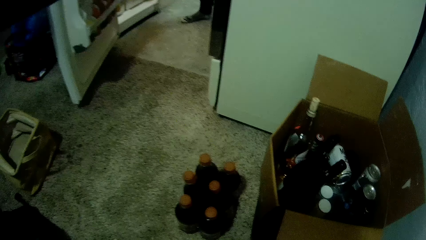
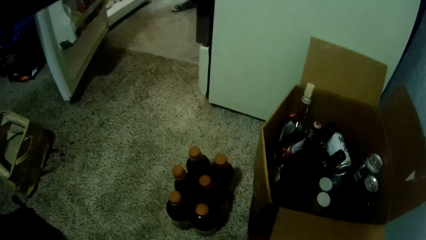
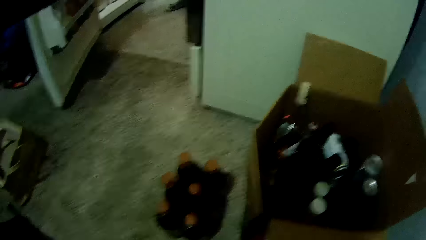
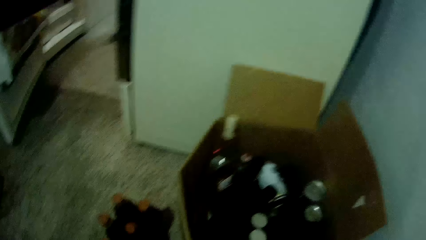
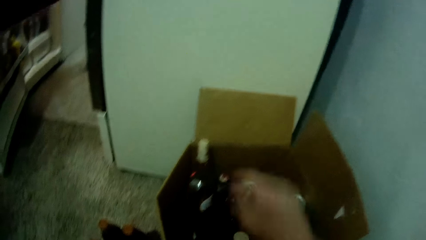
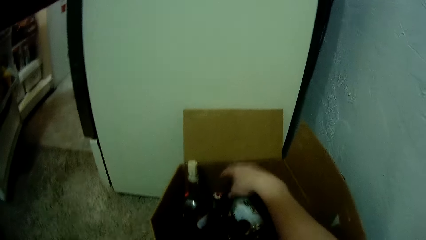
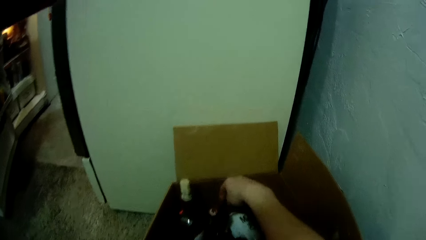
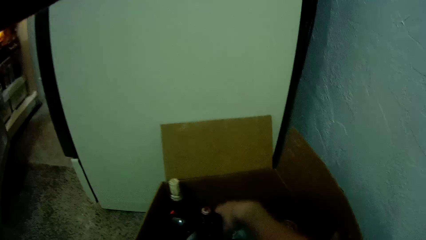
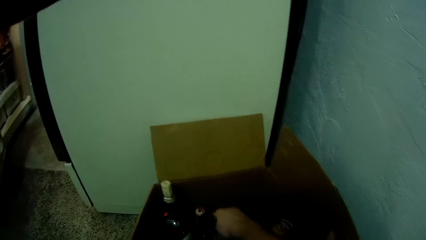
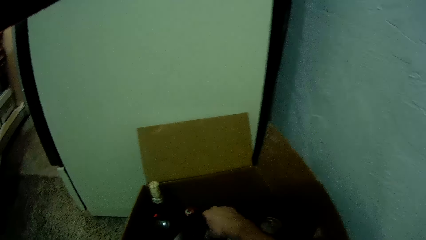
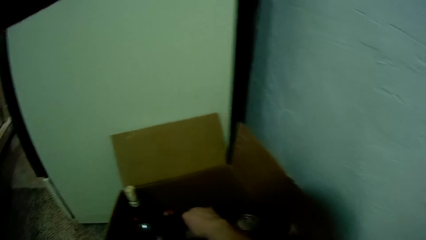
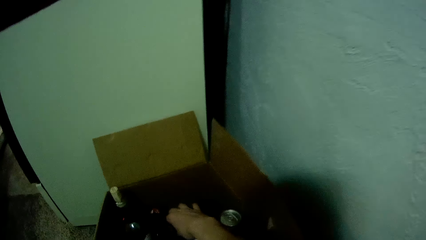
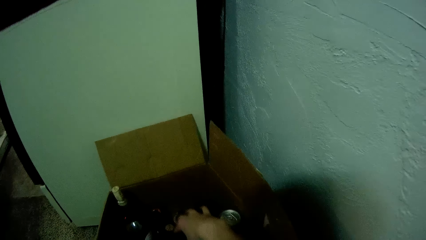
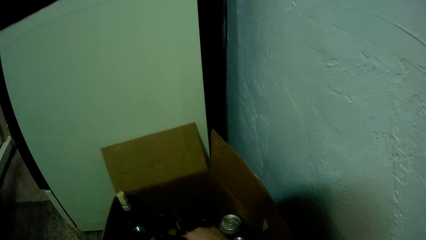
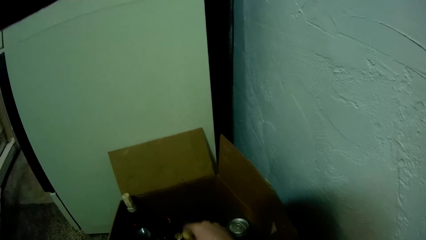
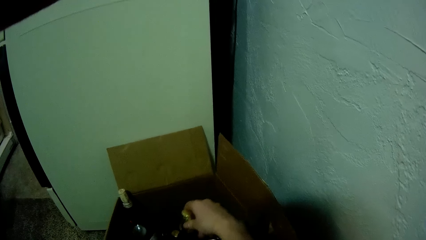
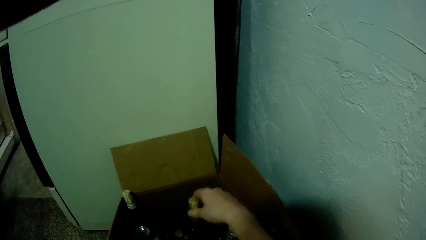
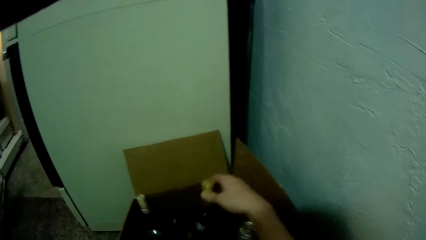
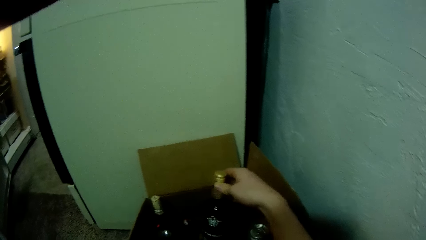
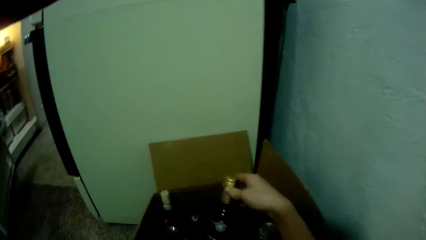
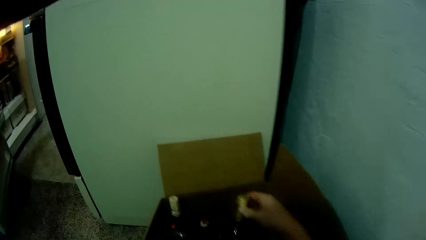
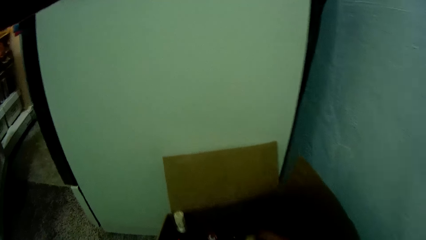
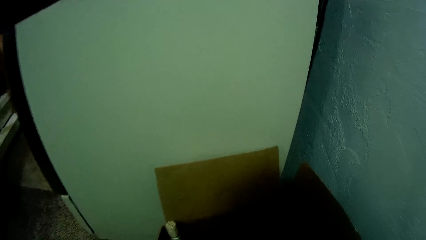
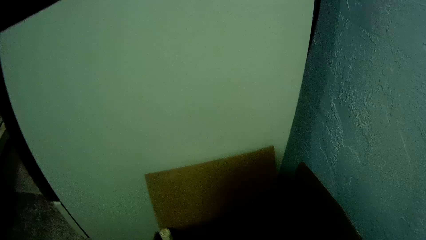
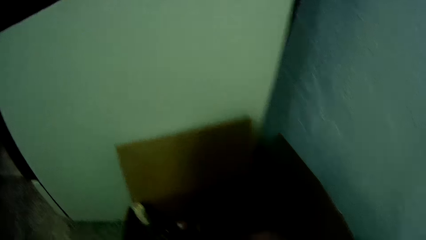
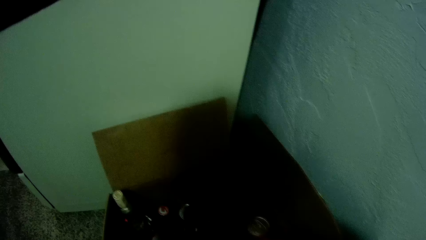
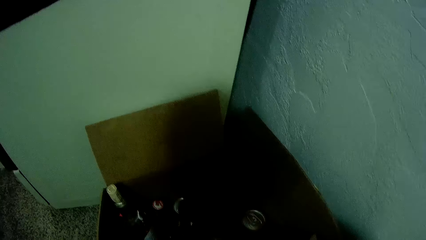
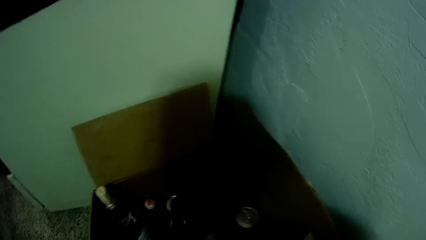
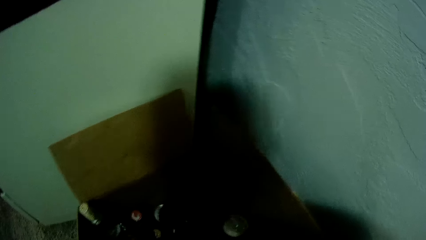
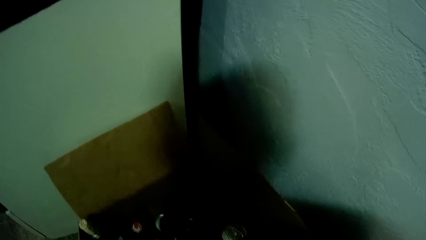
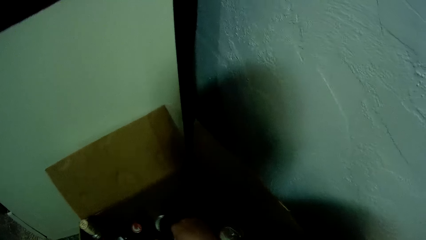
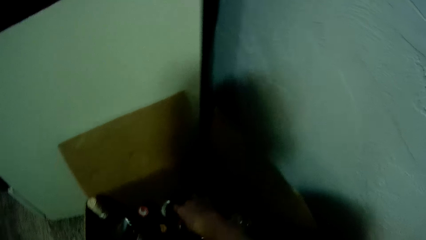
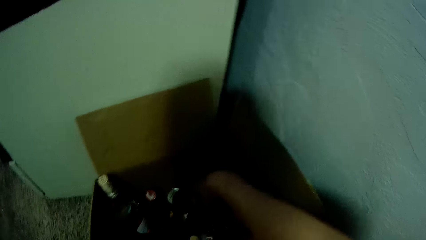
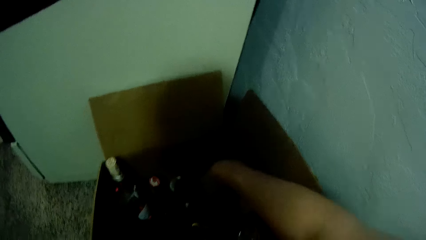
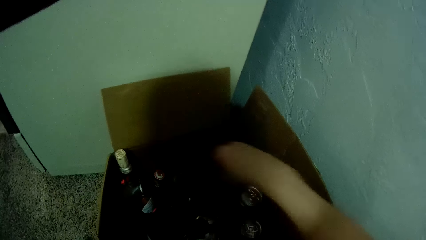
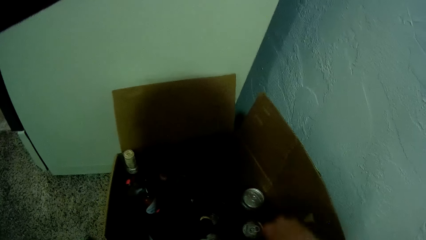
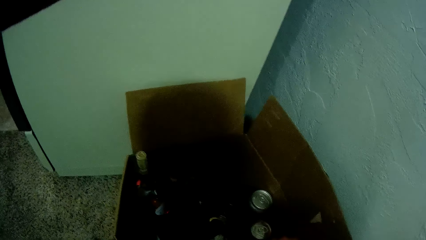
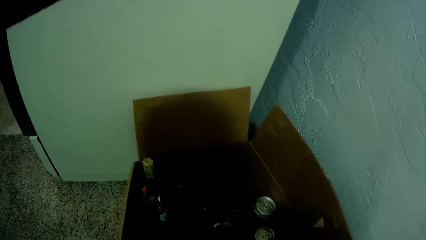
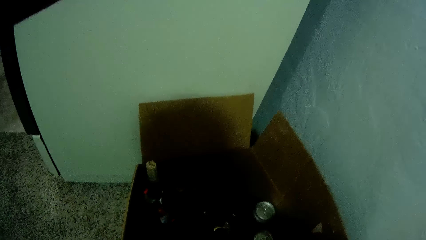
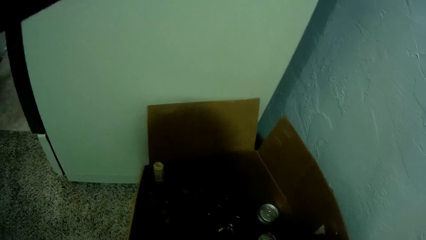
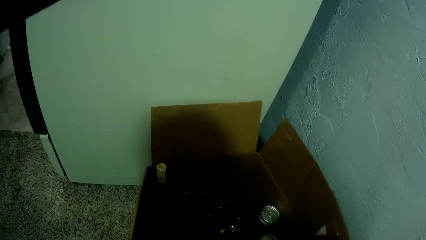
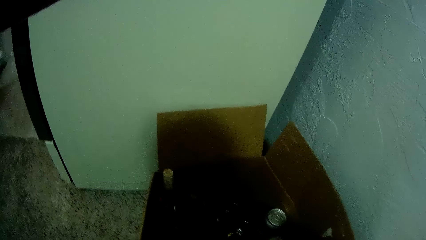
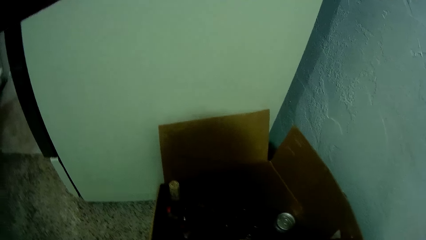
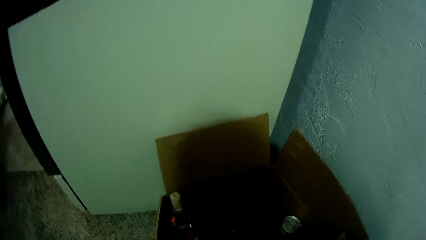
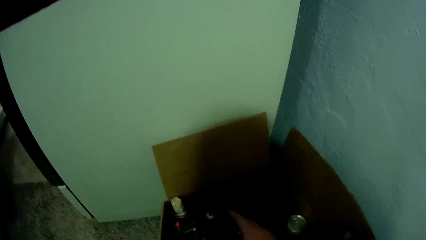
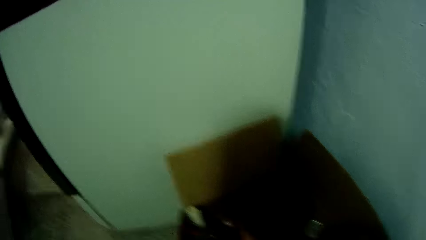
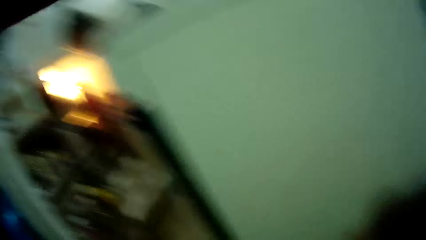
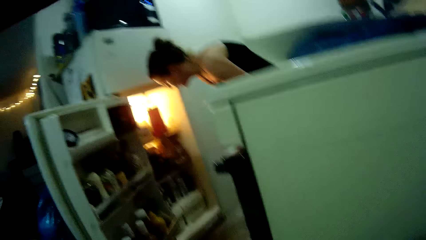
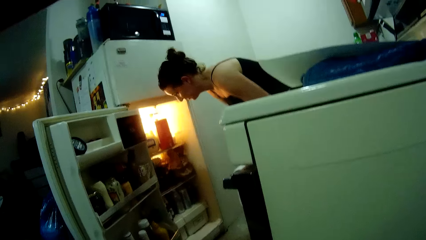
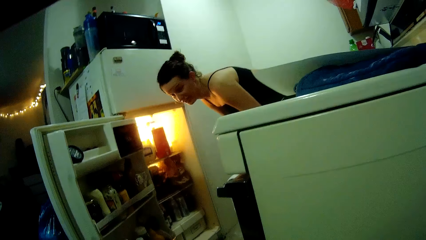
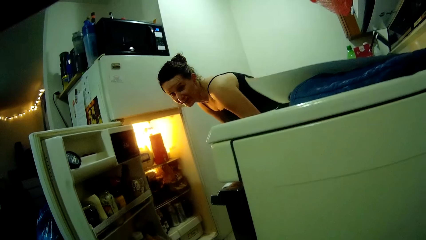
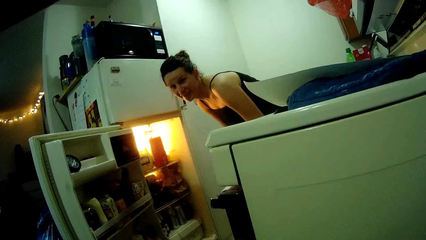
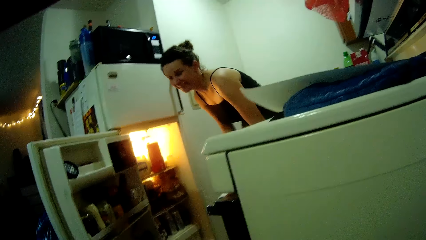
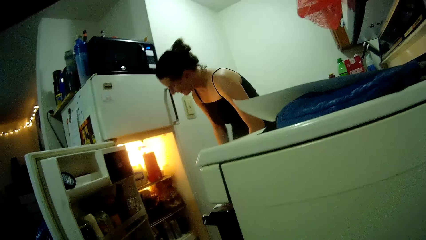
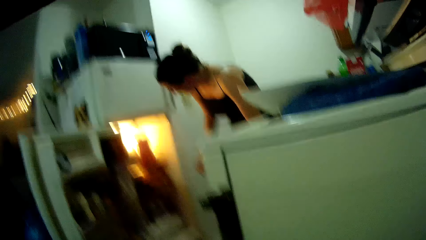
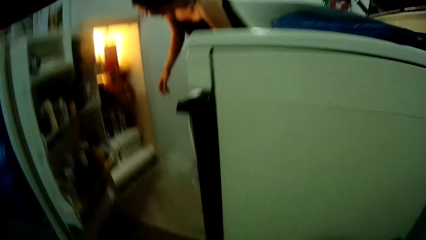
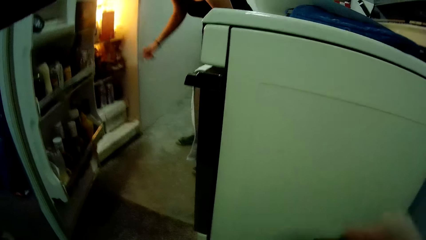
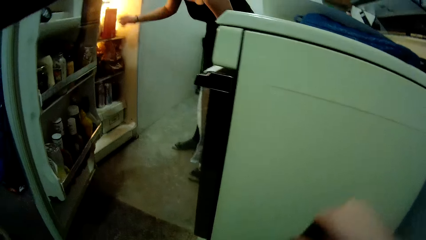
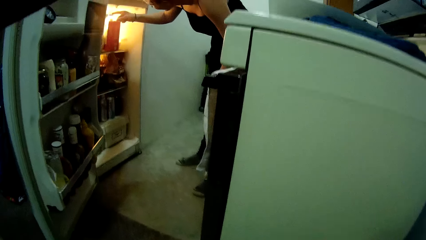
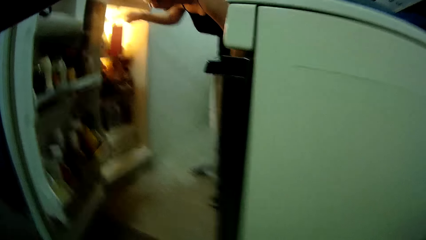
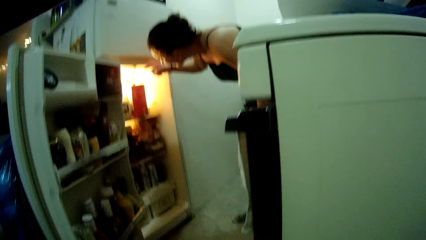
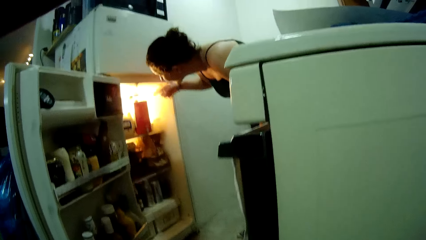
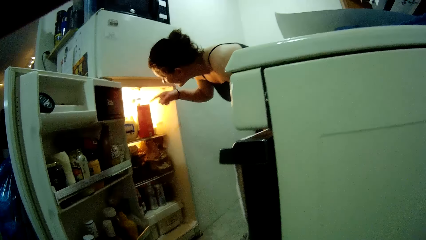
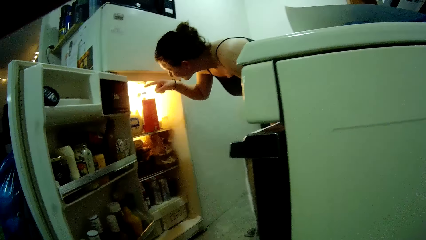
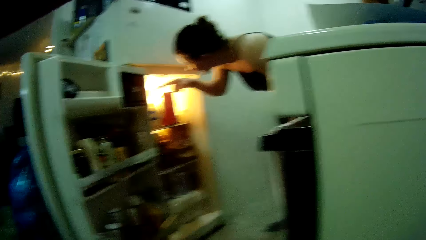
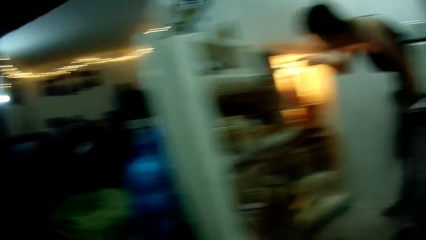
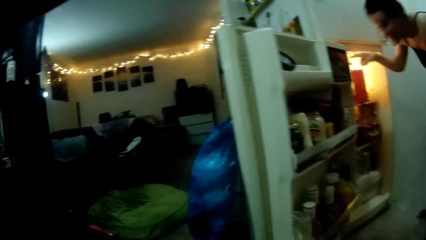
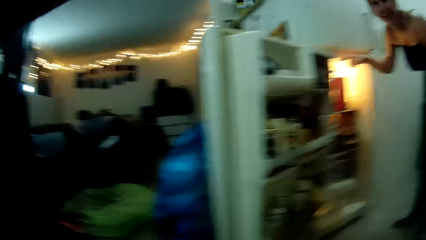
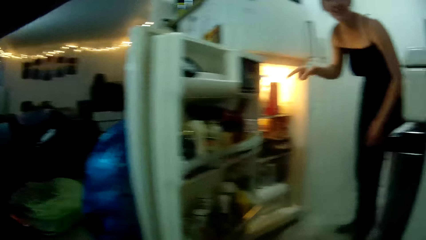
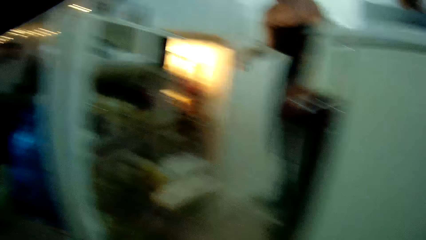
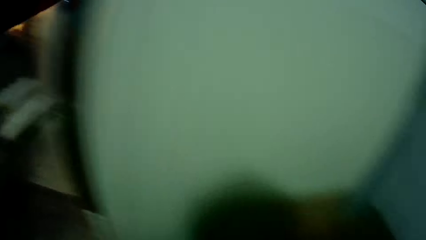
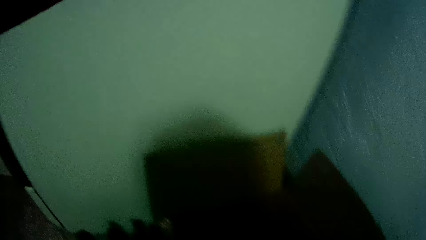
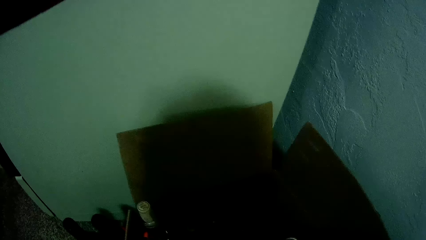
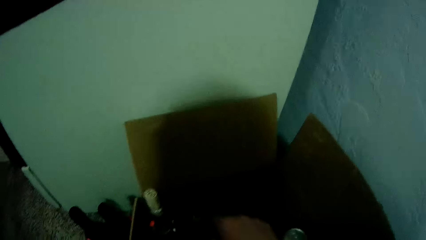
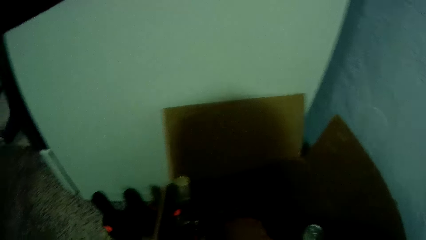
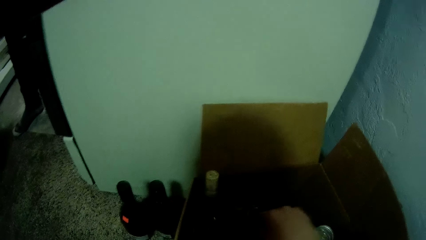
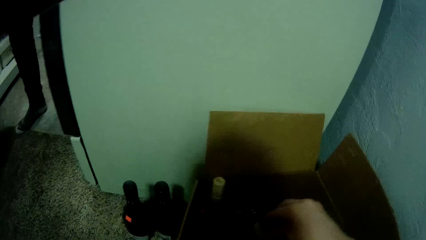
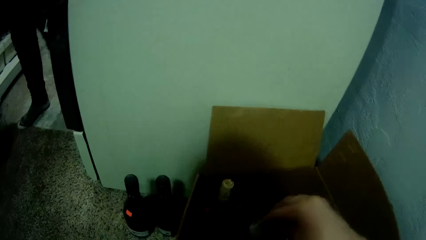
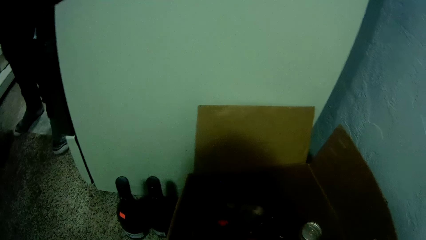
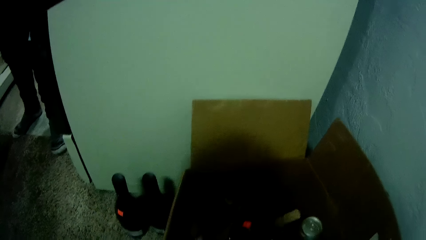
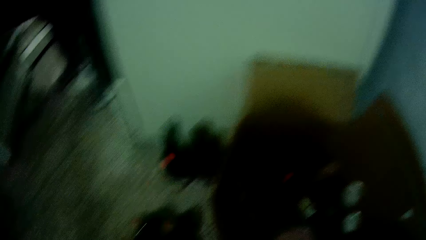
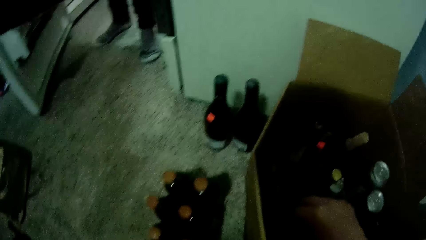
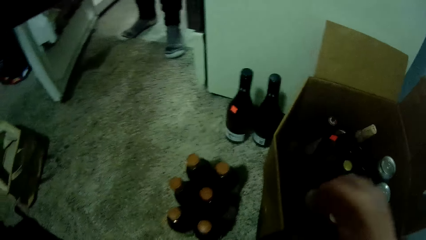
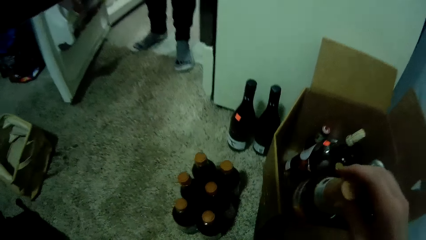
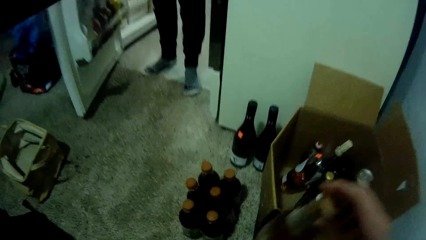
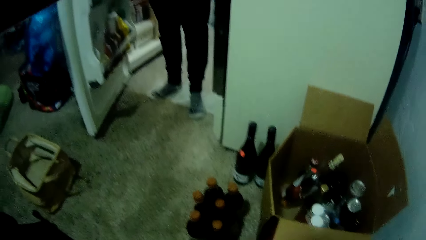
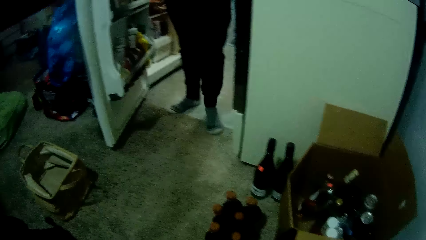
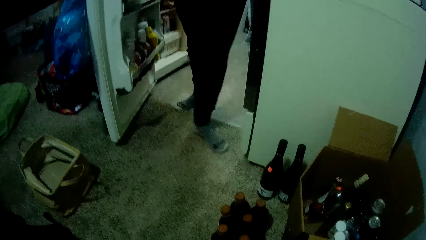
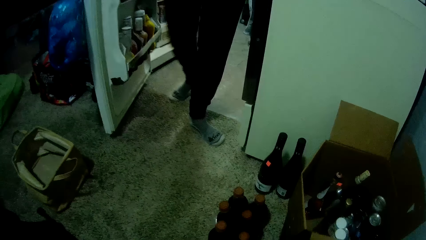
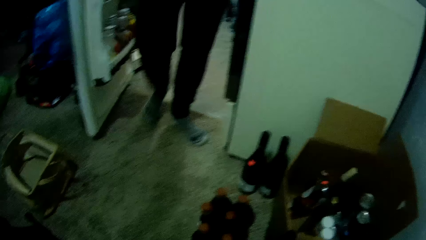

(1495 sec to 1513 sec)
The camera wearer adjusts a bottle in the carton box with his right hand. He lifts up a beverage. He turns towards a woman. The woman talks with the camera wearer. The woman points inside the fridge. The camera wearer removes a bottle from the carton box with his right hand.
